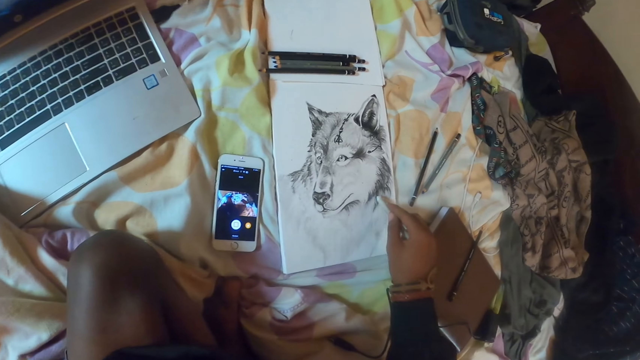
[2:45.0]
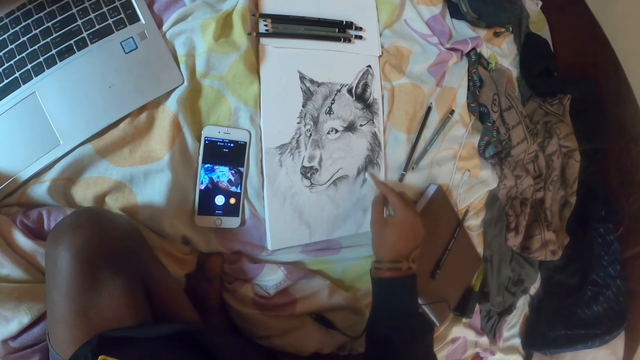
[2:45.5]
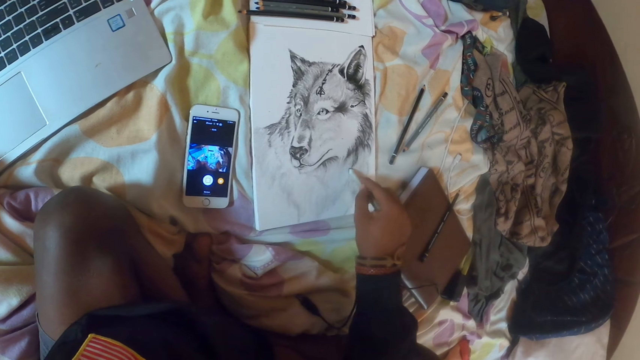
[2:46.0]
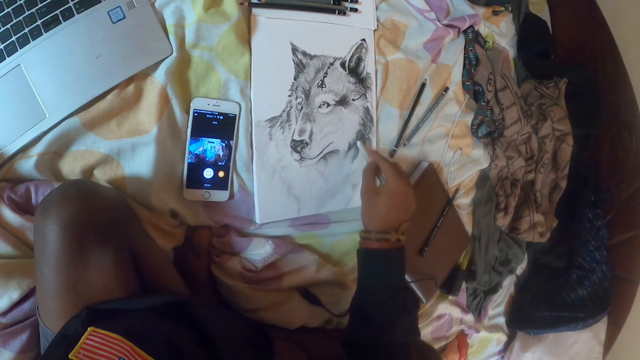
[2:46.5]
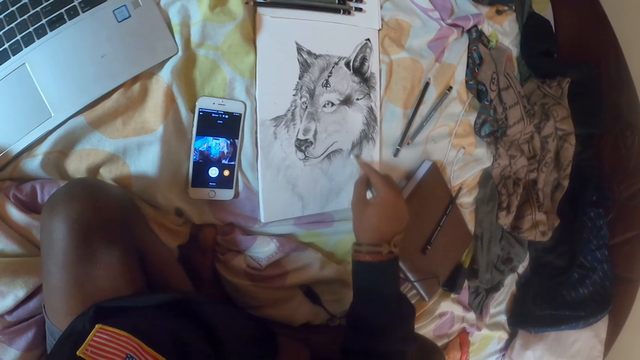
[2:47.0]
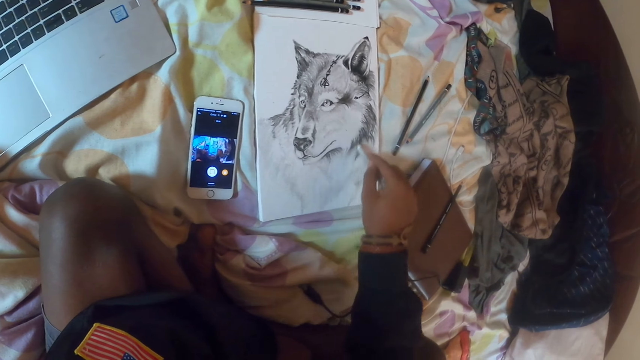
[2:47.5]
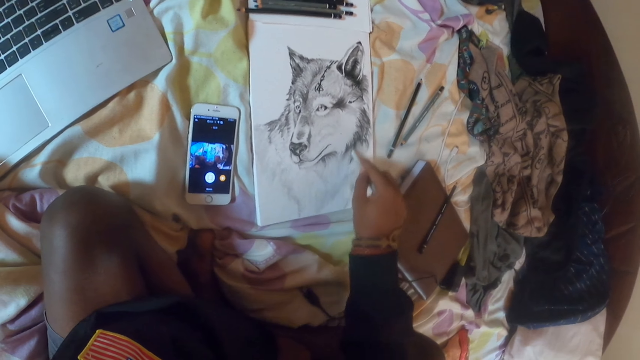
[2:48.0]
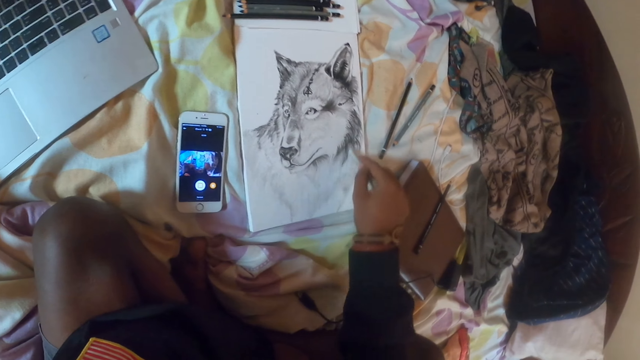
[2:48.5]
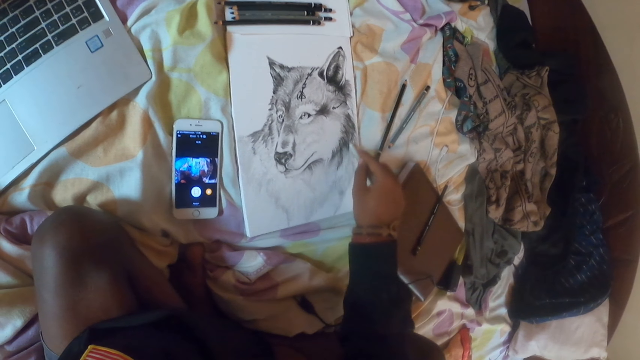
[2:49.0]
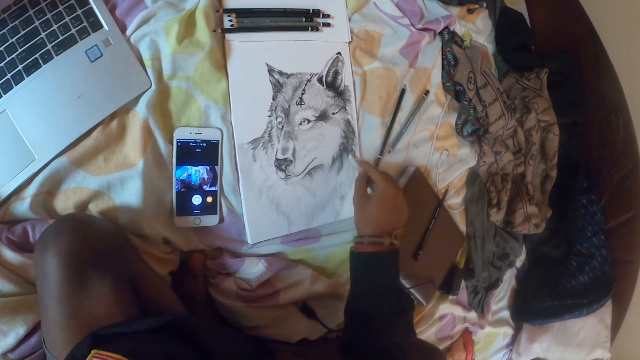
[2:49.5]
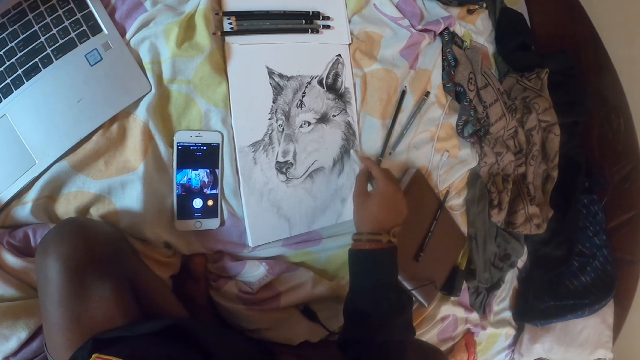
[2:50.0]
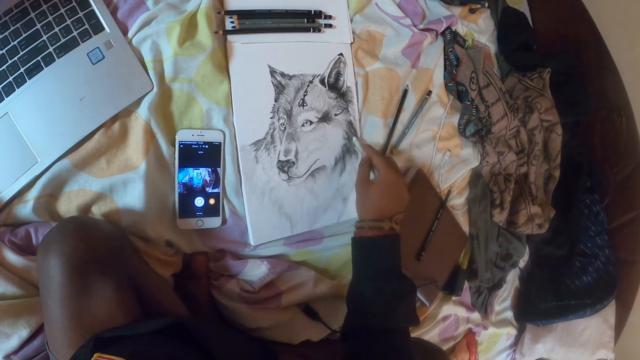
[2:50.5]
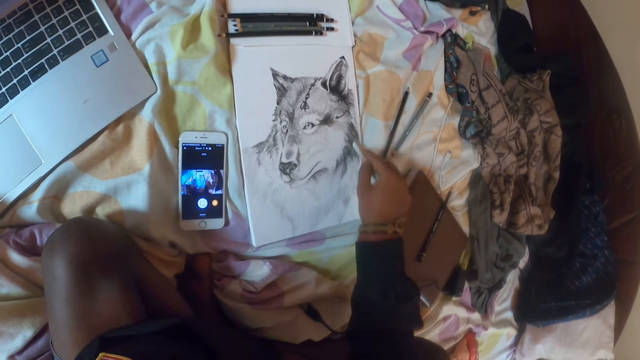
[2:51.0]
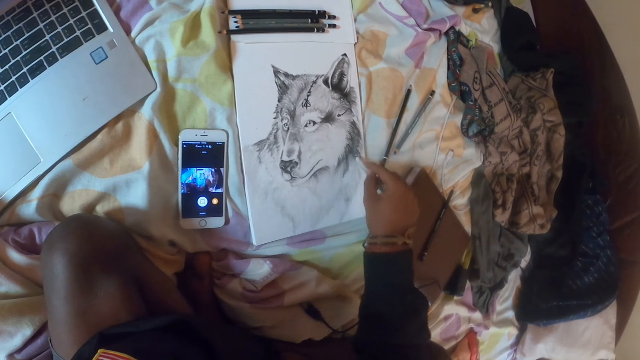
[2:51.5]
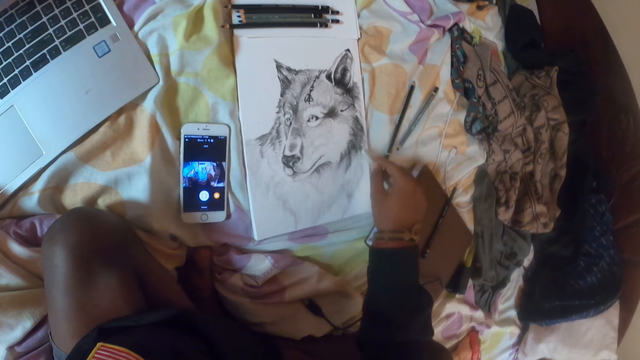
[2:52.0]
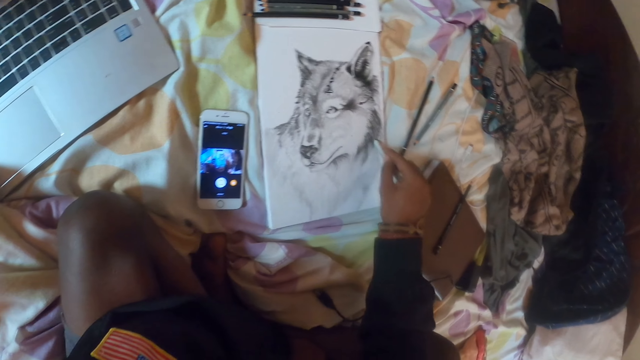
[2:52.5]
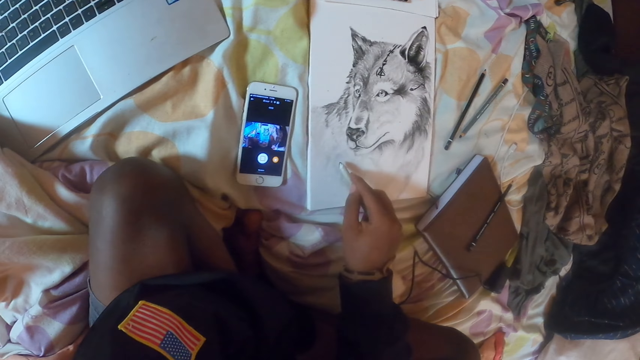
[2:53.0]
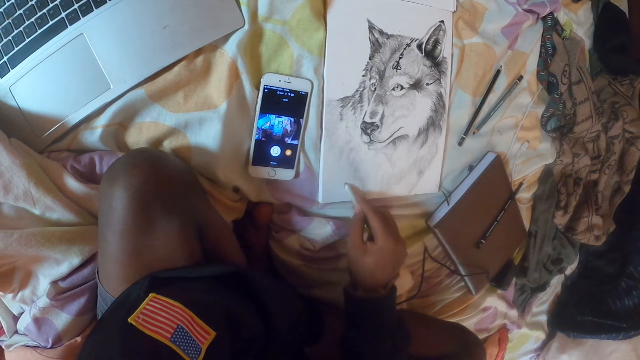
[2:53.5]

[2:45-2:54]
The camera wearer draws on a paper using a pen.

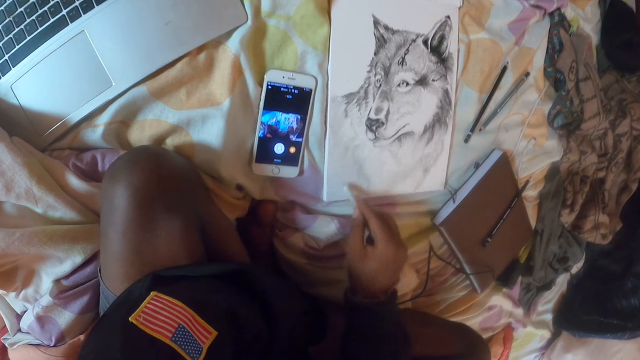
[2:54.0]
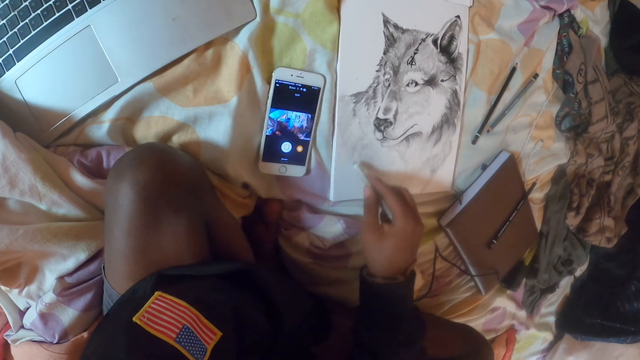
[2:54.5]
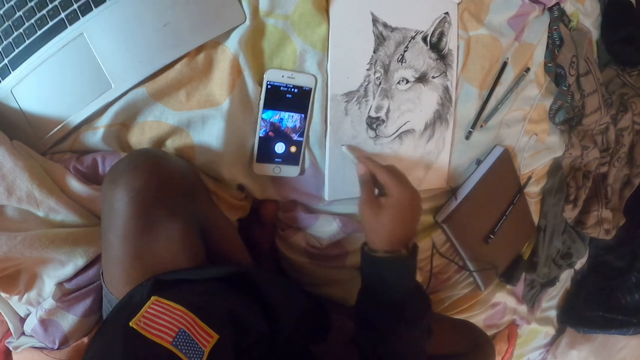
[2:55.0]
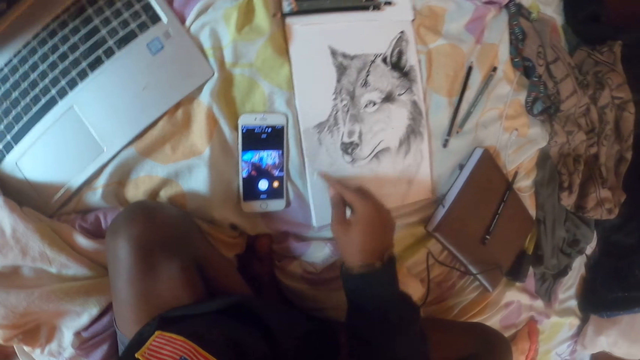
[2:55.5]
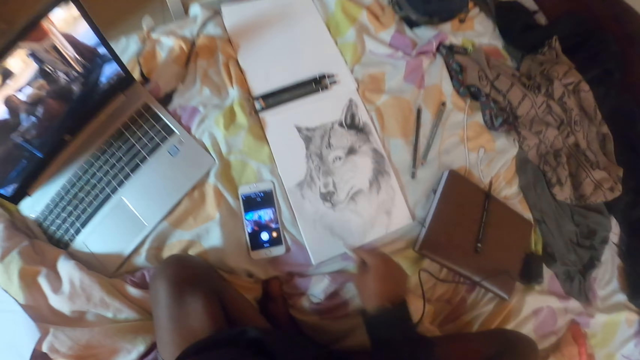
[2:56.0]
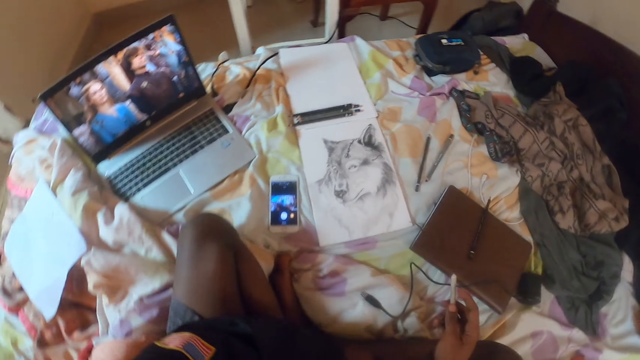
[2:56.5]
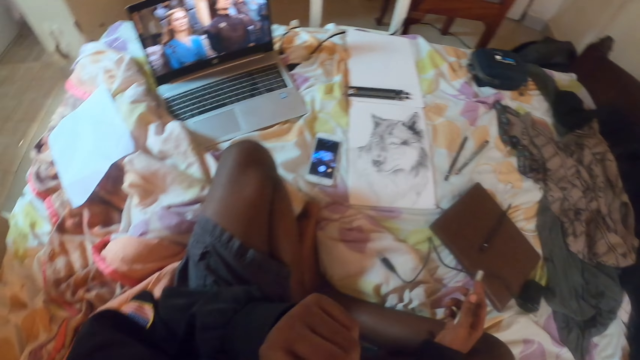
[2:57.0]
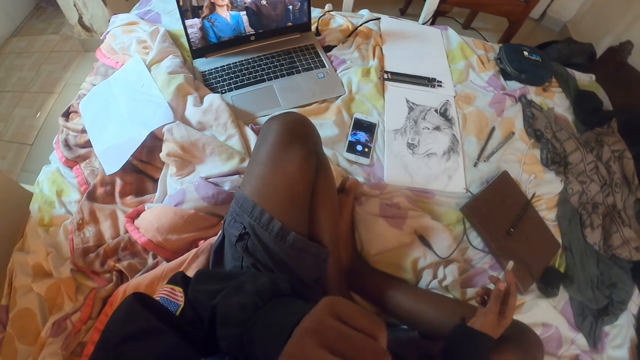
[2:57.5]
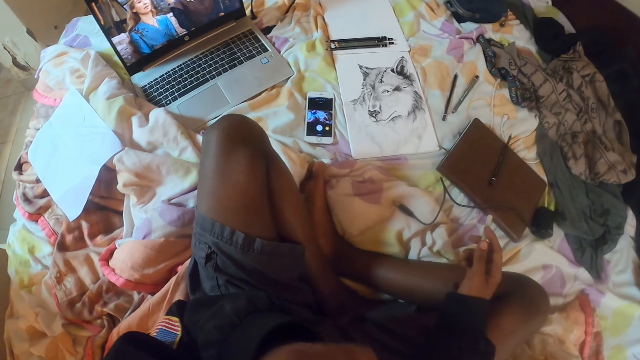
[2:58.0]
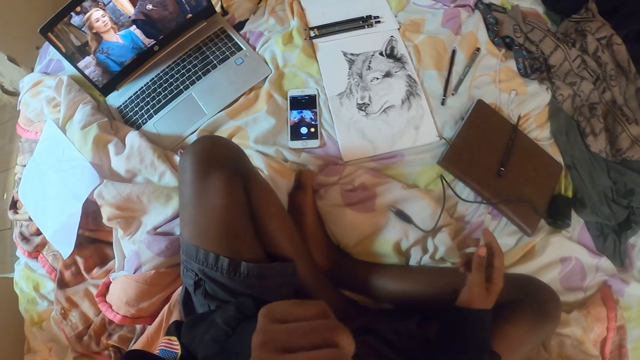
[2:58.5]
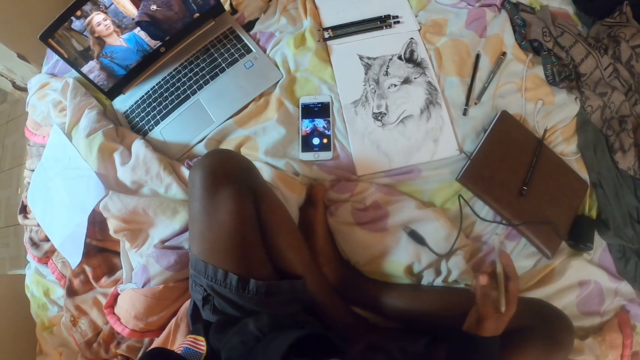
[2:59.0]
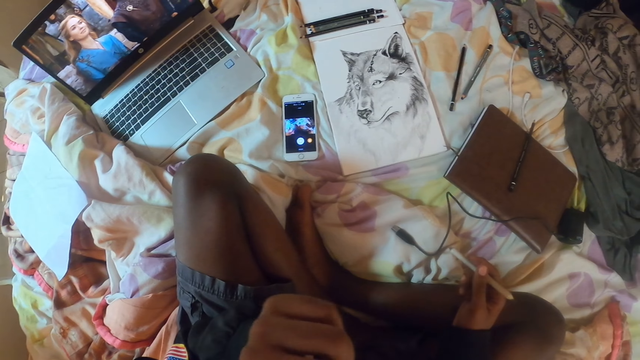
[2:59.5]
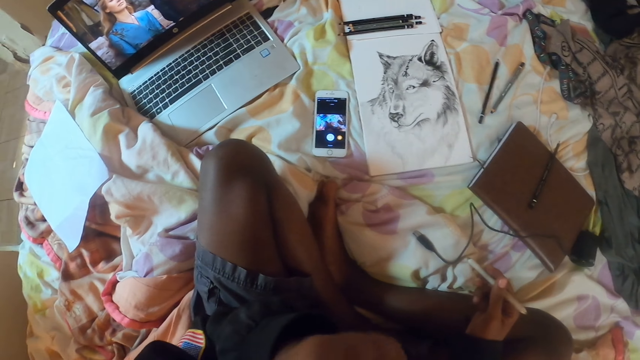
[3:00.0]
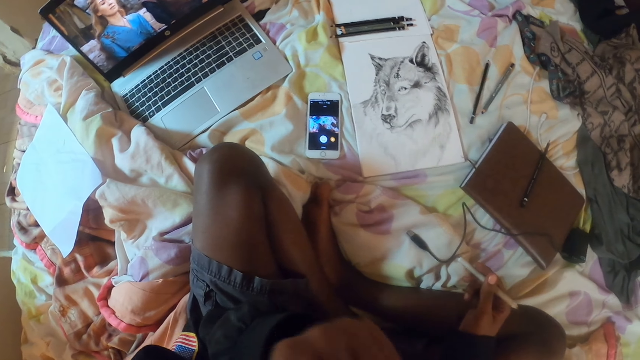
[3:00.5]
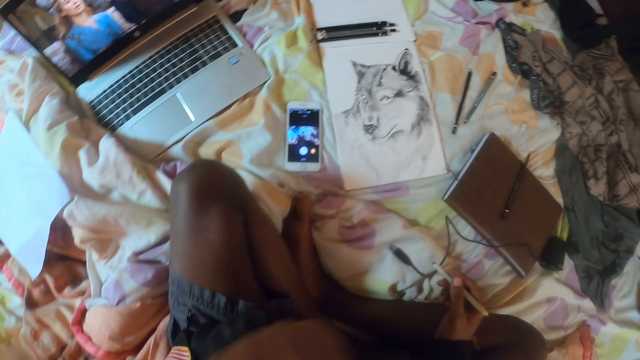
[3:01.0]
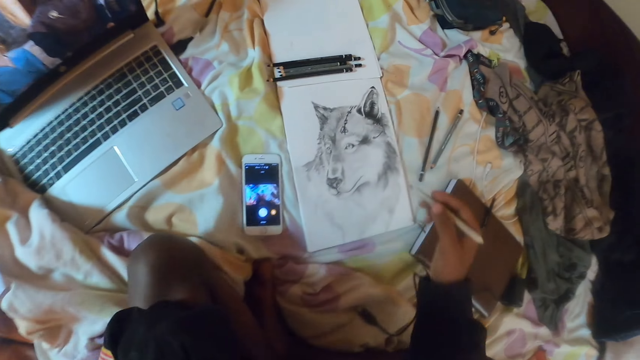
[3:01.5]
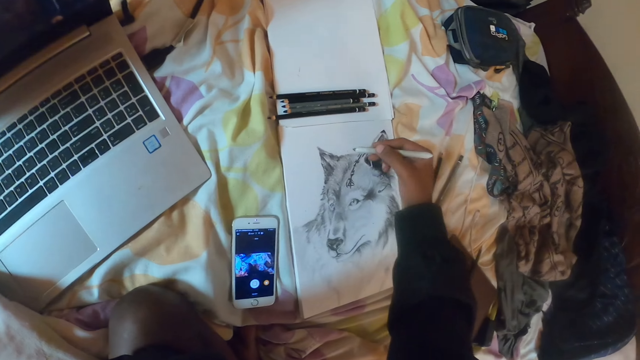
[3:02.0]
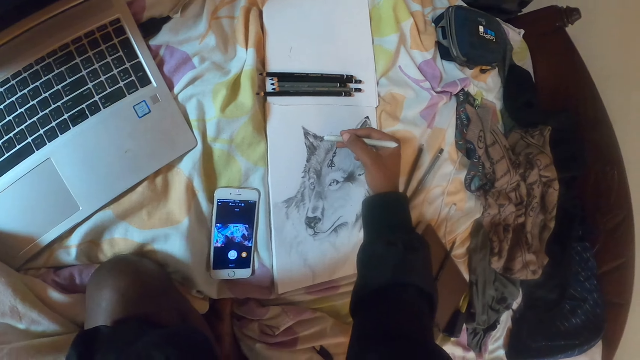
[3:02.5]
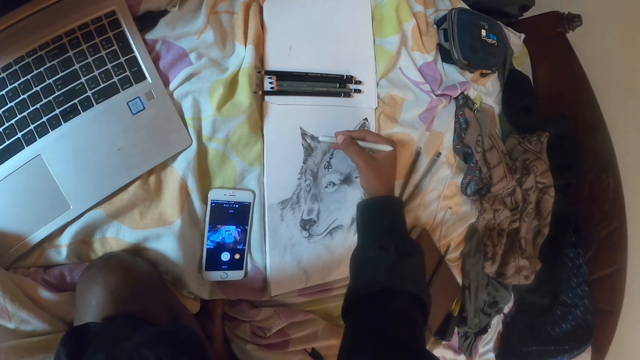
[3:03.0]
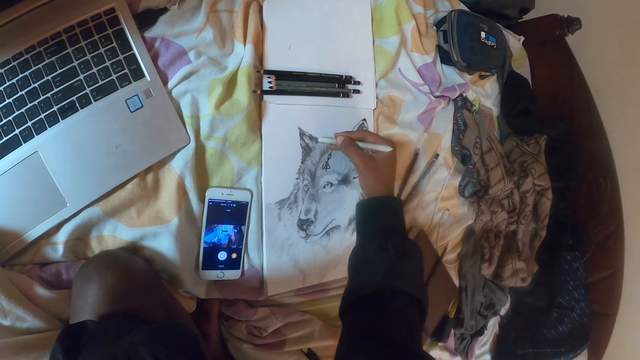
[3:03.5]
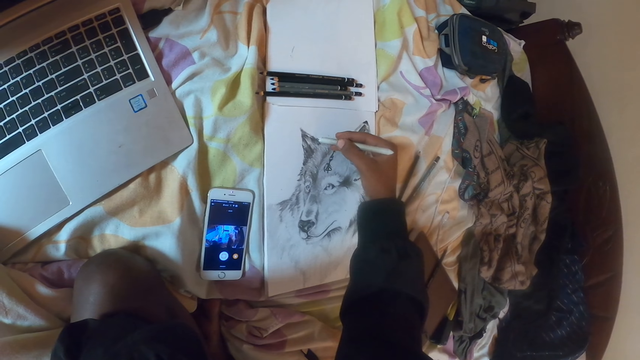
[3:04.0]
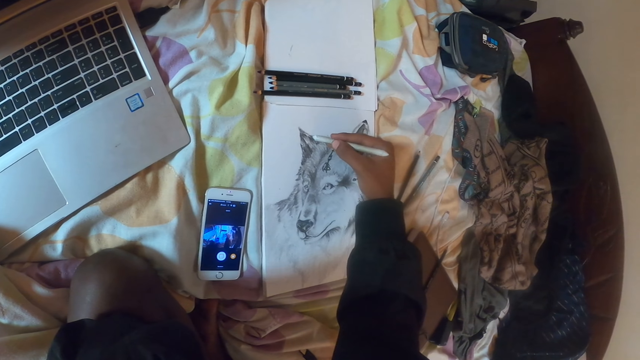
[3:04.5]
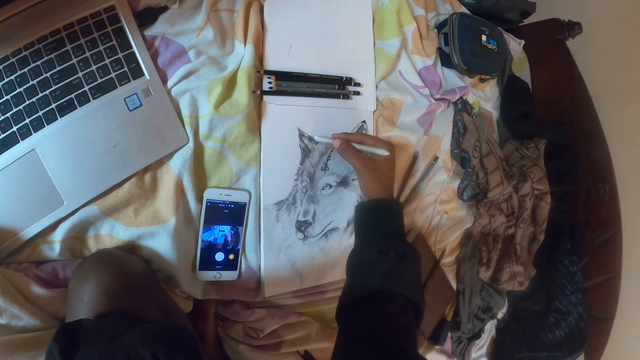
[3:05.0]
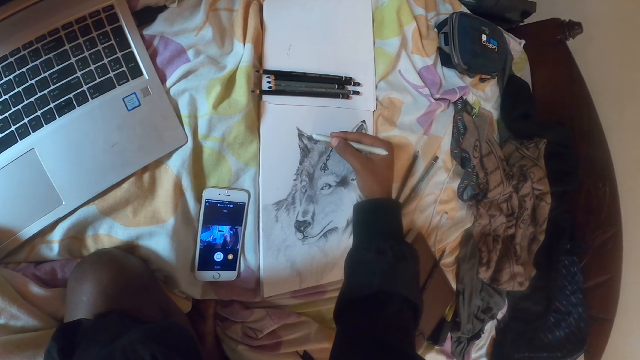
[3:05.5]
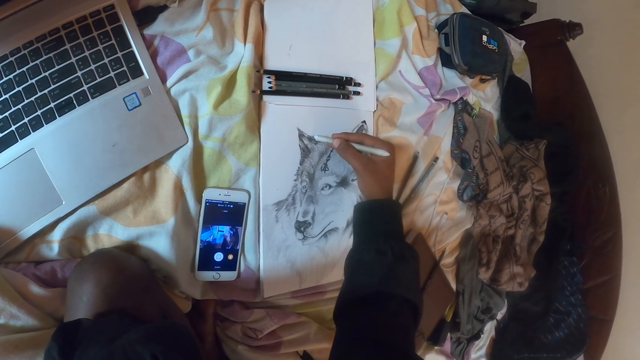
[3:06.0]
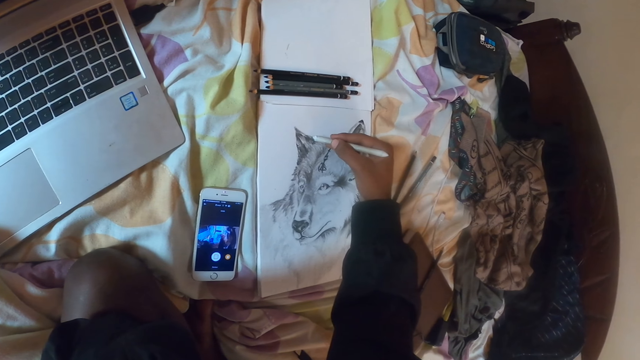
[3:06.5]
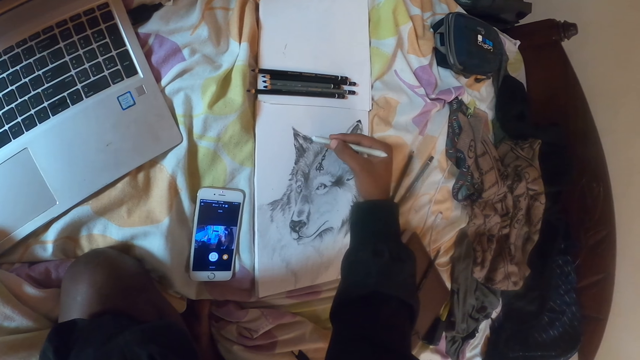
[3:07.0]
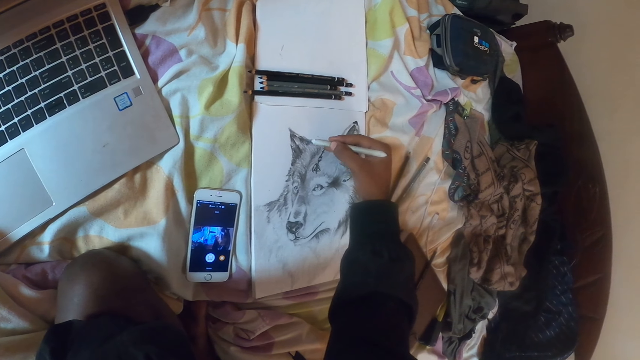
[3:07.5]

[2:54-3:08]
The camera wearer stops drawing and looks around. They scratch themselves. They draw on a paper using a pen.
